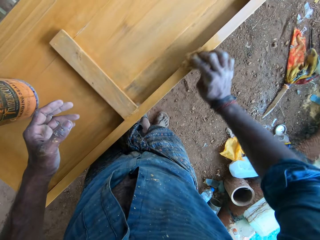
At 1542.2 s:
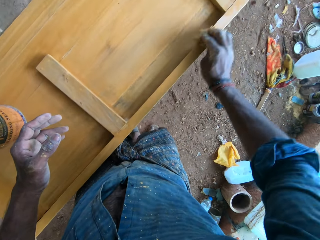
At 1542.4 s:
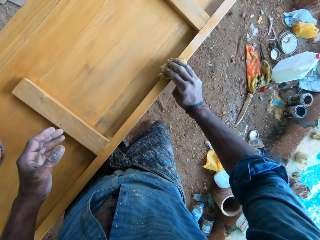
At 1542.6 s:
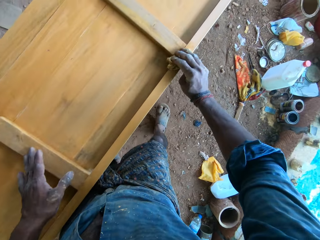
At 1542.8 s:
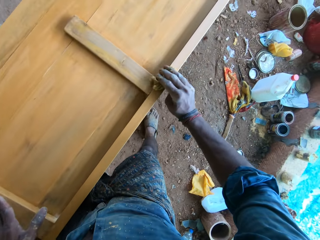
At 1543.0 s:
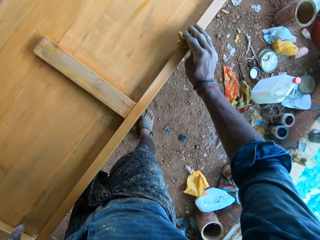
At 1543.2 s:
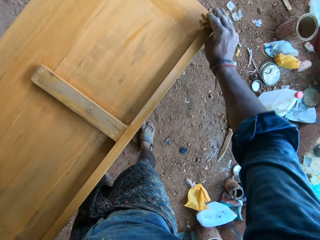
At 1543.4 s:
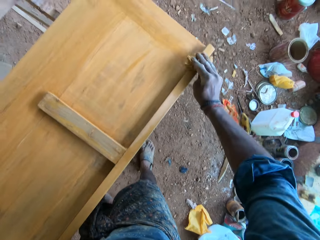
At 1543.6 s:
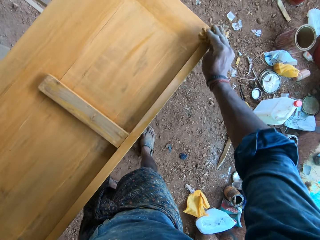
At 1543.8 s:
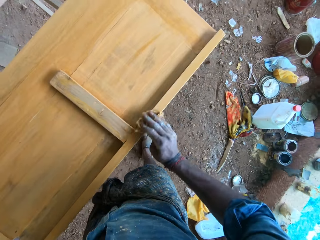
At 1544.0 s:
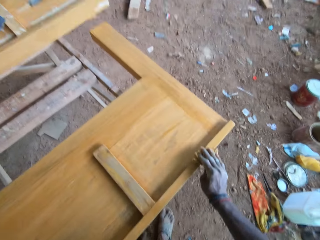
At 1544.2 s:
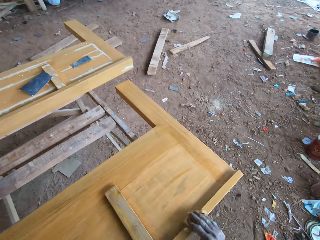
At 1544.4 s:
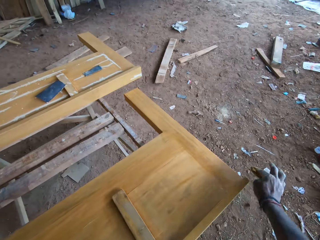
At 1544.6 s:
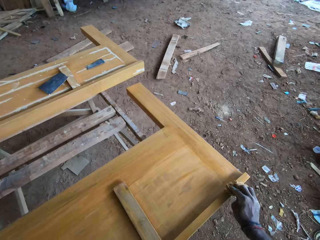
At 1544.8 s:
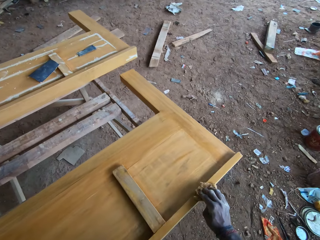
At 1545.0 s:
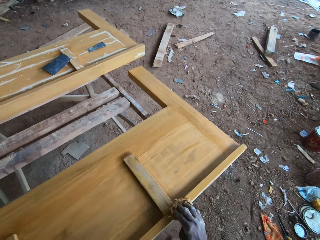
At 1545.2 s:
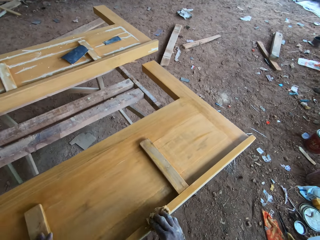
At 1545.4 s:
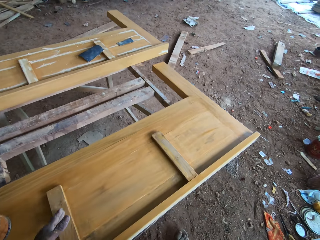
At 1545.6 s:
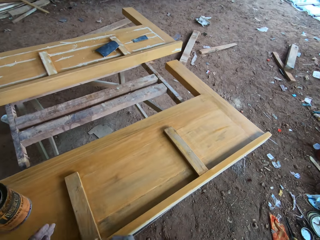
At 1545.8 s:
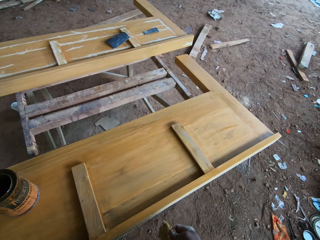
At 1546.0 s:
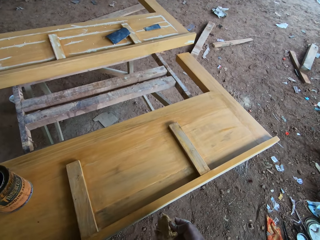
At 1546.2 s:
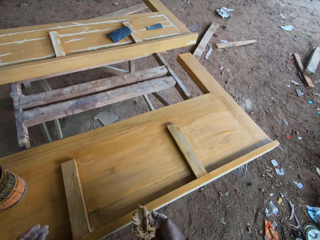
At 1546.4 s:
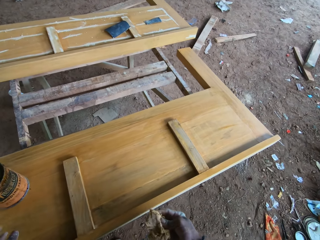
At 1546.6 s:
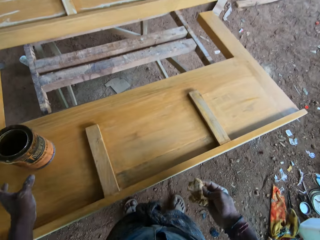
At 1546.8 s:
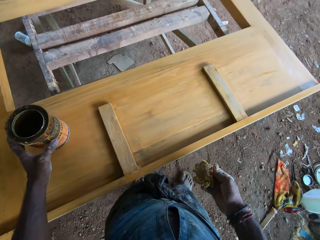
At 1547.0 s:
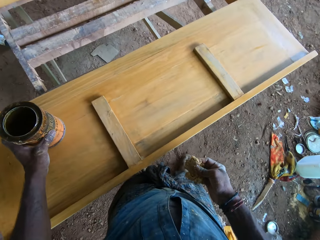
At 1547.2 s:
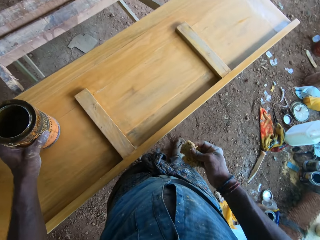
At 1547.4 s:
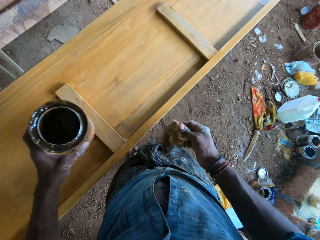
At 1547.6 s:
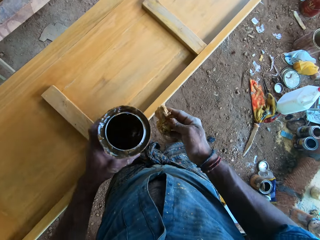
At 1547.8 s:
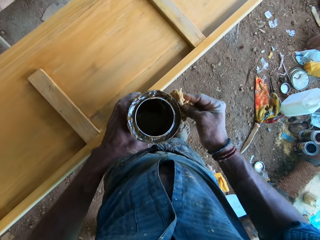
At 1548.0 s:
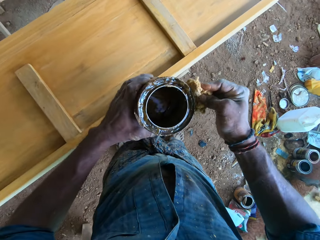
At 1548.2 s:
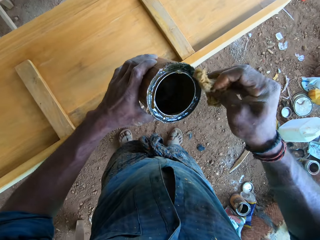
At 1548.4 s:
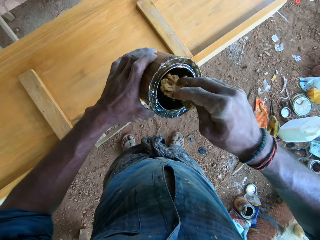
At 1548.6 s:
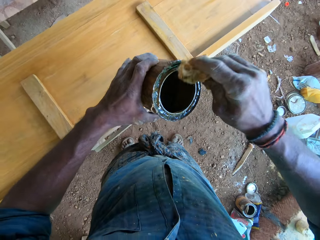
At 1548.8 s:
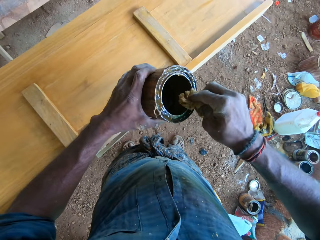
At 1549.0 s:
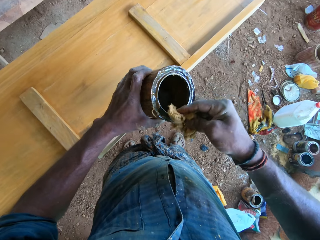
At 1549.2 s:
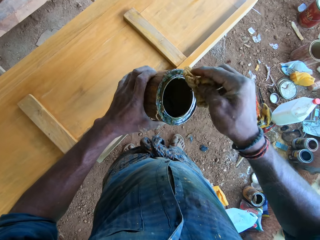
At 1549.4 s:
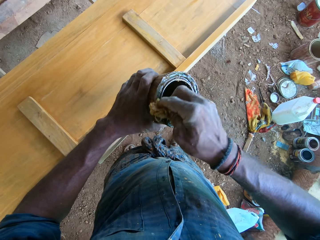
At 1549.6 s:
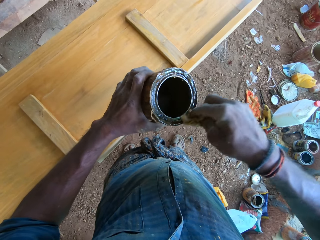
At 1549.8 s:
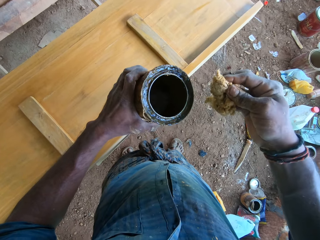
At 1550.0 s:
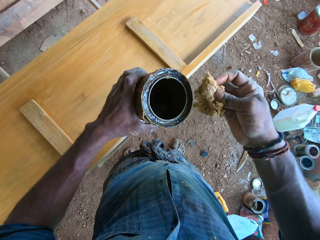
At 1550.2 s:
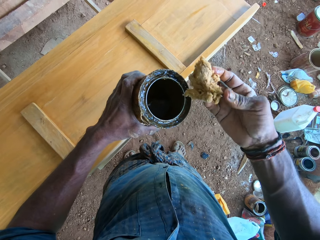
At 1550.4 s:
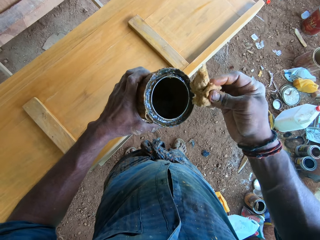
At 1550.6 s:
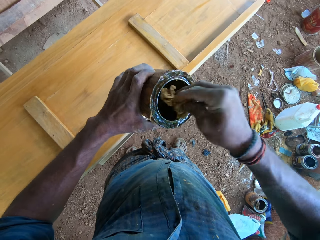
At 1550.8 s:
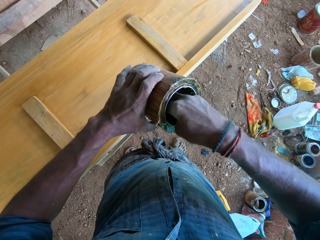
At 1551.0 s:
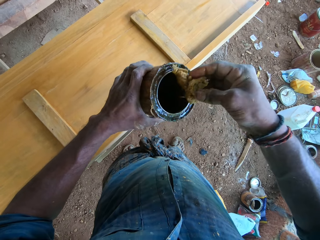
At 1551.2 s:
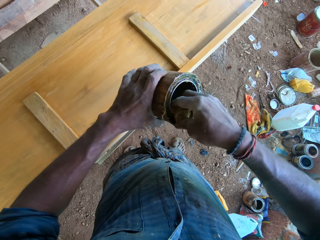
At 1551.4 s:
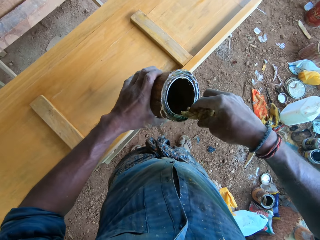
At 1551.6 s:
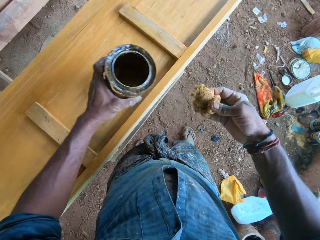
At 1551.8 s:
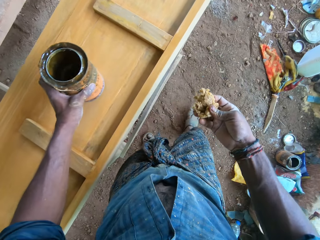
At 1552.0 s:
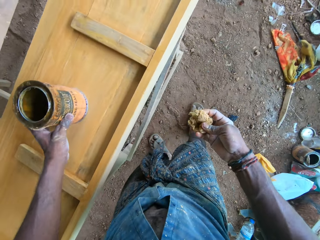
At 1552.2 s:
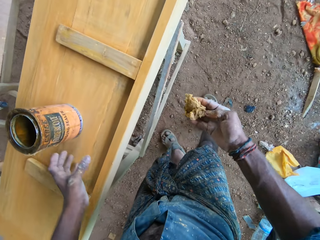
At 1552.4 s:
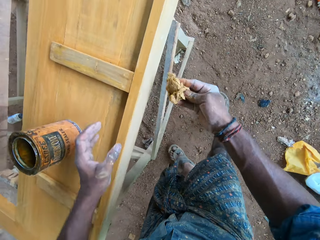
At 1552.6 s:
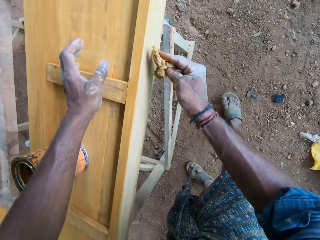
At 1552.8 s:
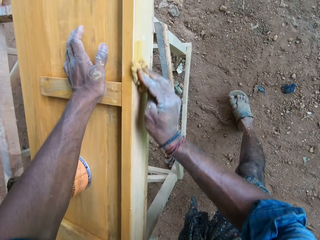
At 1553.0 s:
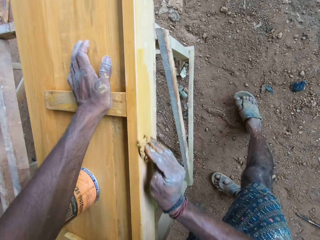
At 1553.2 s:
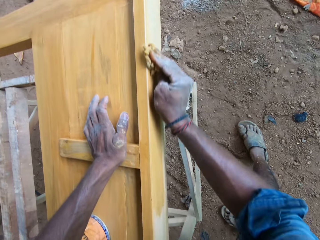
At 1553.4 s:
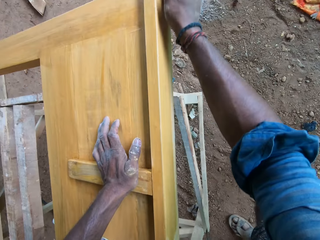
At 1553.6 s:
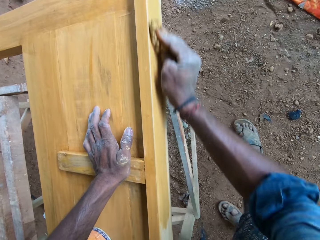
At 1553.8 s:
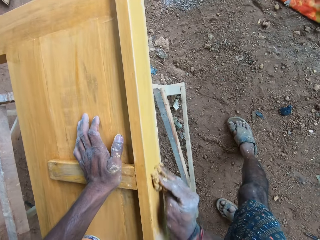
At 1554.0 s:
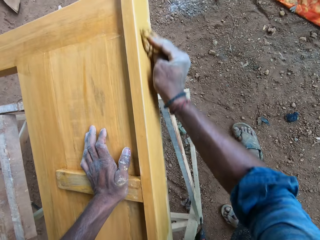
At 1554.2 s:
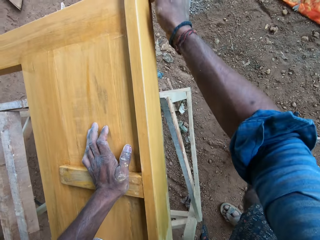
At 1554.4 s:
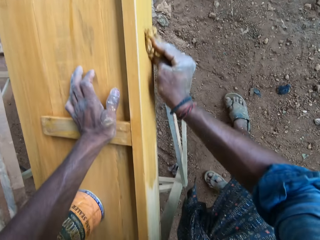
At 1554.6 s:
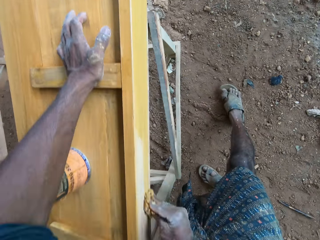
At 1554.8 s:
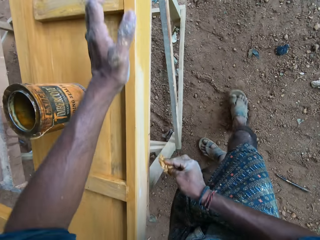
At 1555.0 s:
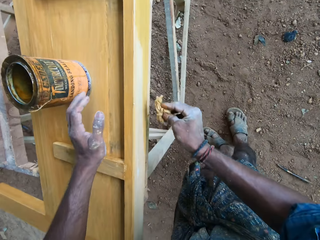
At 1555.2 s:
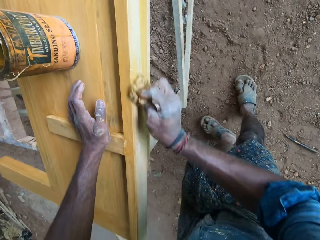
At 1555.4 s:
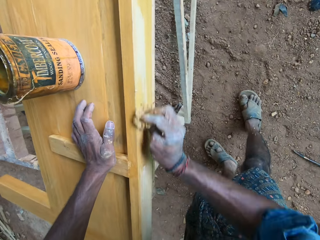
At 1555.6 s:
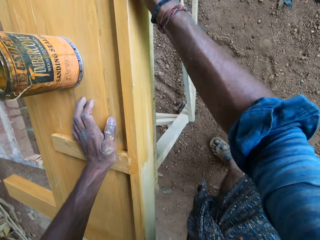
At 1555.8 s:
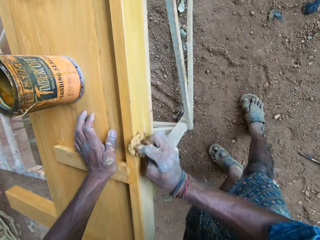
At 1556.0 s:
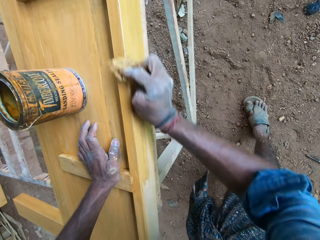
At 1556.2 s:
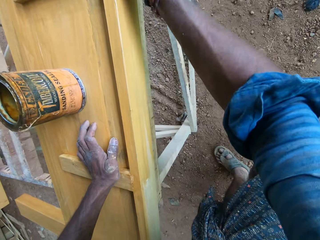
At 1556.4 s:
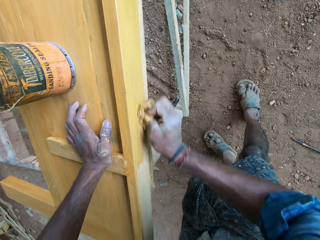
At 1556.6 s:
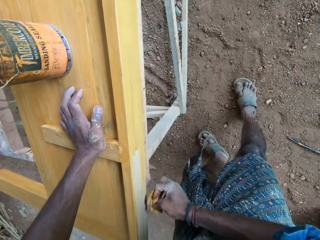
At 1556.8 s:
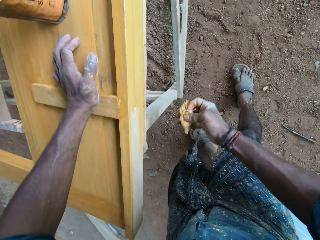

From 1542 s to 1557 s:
The camera wearer picks up the gloss tin on the wood piece with his left hand. He touches the side of the gloss tin in his left hand with the sponge in his right hand. He touches the rim of the gloss tin in his left hand with the sponge in his right hand. He dips the sponge in the gloss tin in his left hand with the sponge in his right hand. He drops the gloss tin on the wood piece with his left hand. He rubs the wood piece with the sponge in his right hand.

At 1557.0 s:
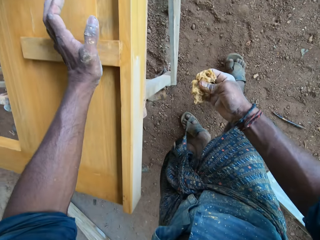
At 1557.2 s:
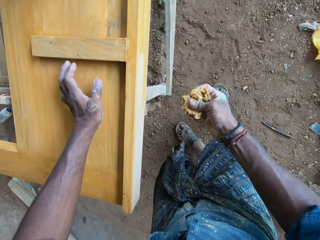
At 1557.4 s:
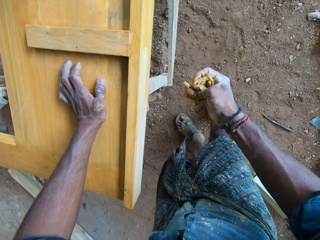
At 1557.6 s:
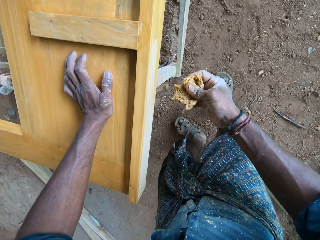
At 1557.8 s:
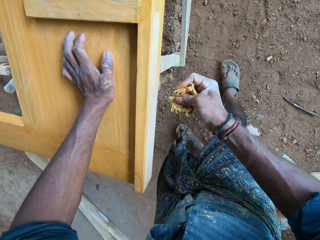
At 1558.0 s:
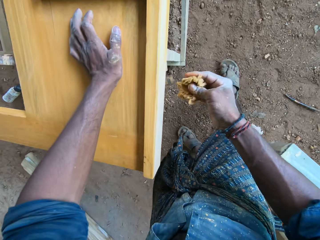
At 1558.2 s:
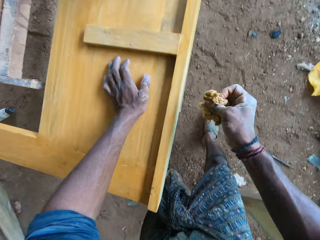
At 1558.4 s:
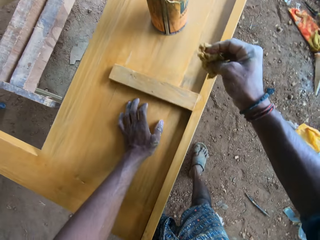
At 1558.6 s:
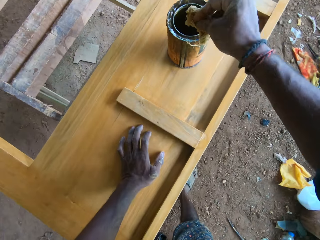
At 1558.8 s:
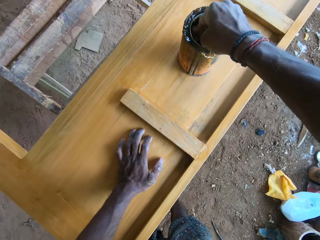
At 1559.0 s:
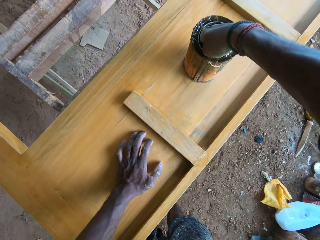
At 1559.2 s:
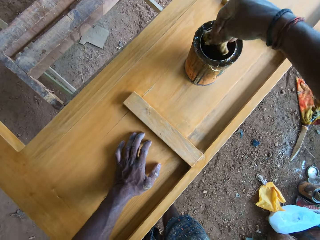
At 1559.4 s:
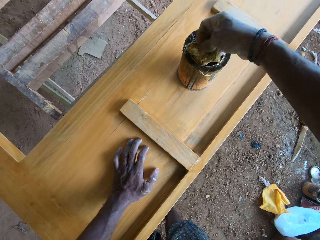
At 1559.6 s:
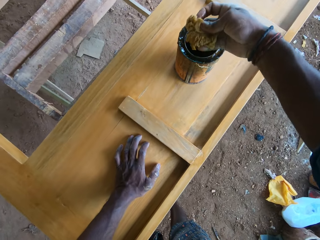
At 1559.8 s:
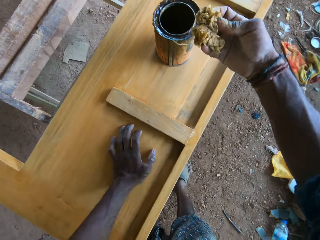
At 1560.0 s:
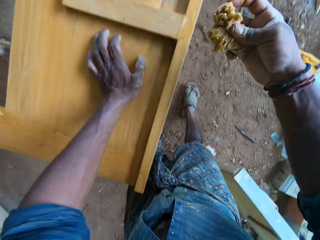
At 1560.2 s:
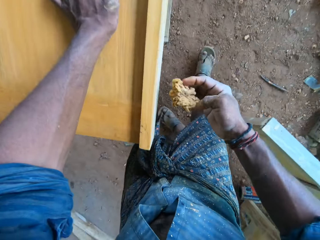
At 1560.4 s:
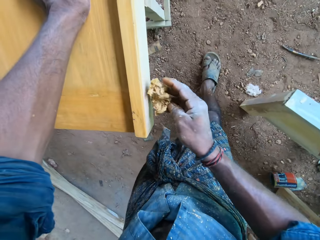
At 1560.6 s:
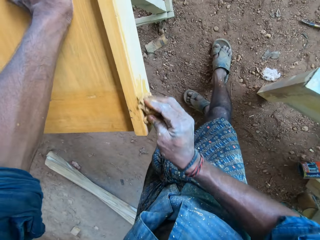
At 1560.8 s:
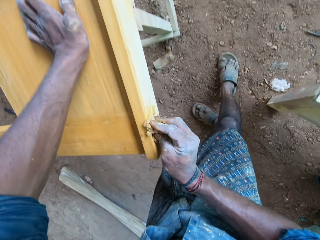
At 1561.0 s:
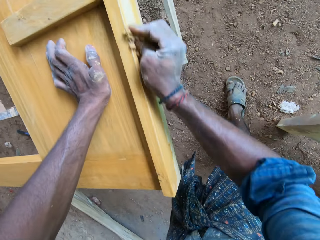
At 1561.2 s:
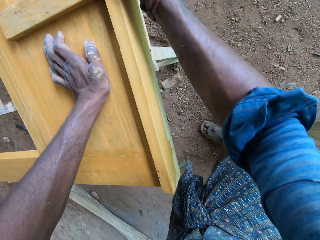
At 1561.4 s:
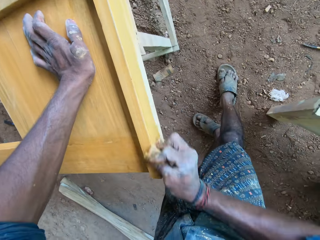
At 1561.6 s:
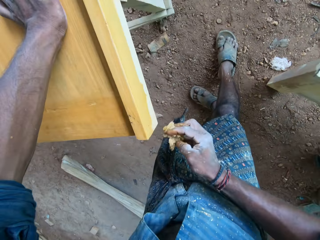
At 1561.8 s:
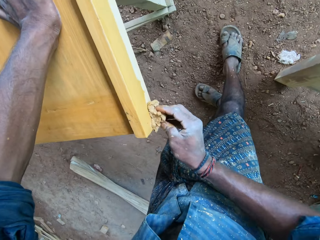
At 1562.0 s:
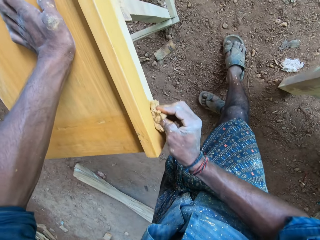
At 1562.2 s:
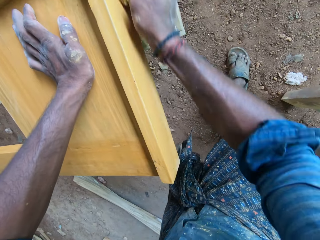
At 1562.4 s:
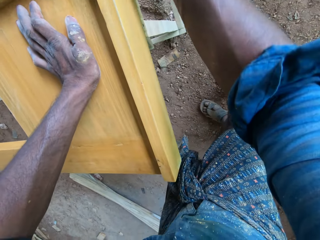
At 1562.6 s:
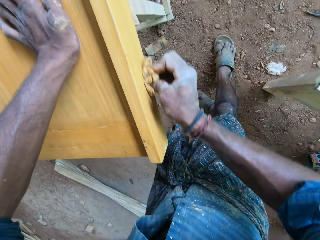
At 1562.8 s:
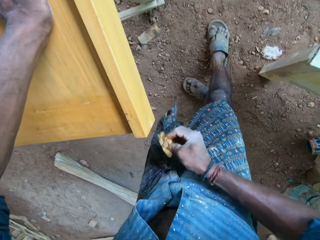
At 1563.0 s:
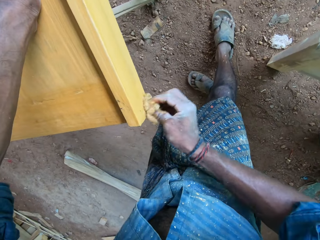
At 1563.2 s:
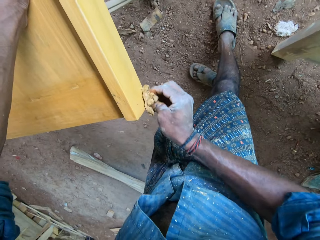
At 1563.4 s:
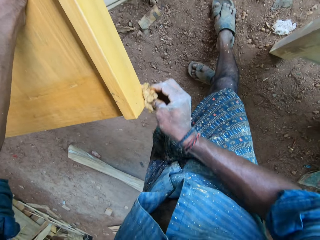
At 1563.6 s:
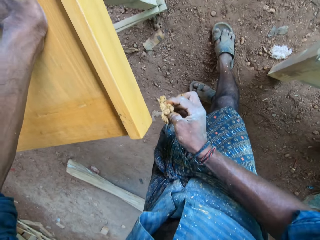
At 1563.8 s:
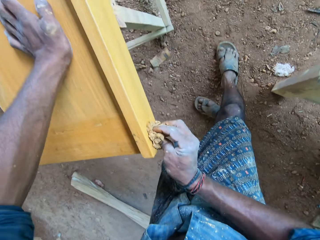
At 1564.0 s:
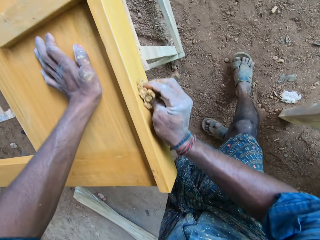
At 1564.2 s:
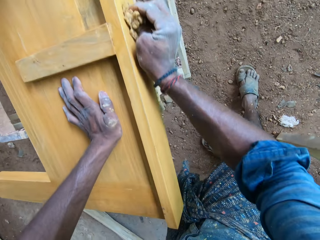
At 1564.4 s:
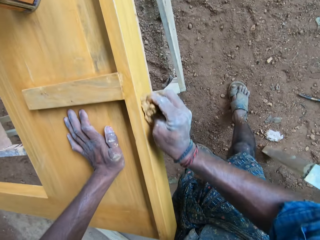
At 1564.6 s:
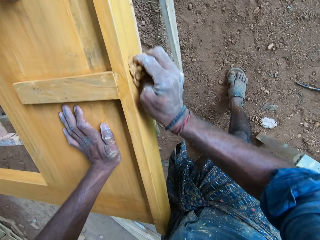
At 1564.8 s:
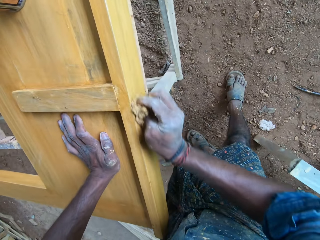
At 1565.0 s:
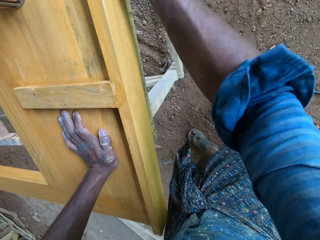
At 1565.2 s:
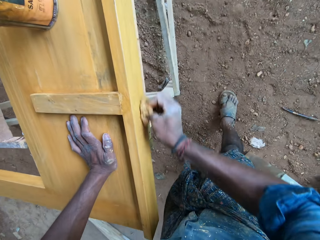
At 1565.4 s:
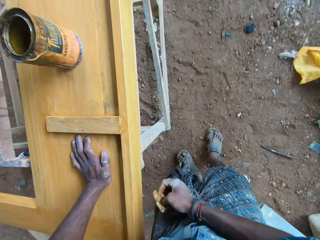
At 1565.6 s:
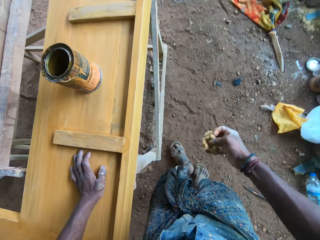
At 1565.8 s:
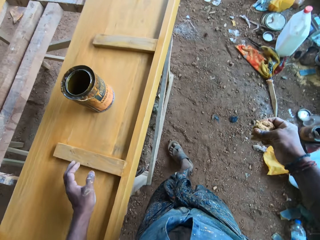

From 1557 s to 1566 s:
The camera wearer dips the sponge in the gloss tin in his left hand with the sponge in his right hand. He rubs the wood piece with the sponge in his right hand.
